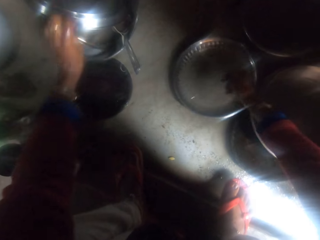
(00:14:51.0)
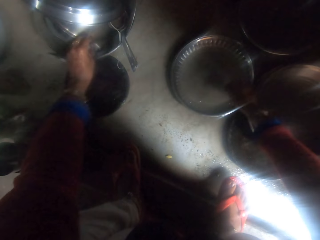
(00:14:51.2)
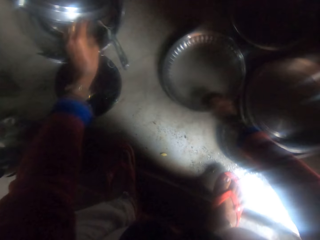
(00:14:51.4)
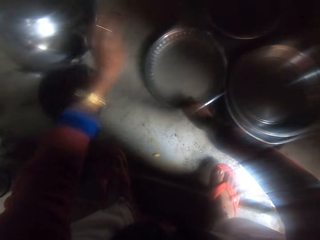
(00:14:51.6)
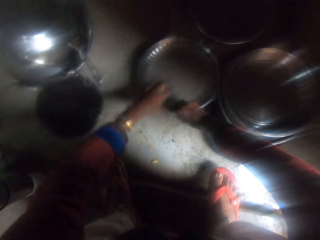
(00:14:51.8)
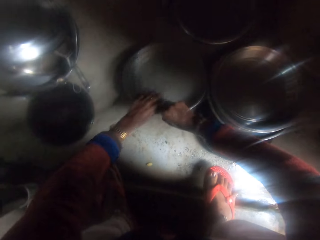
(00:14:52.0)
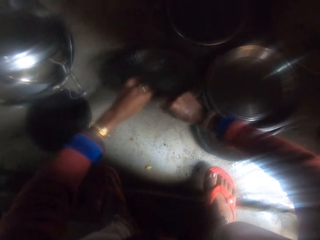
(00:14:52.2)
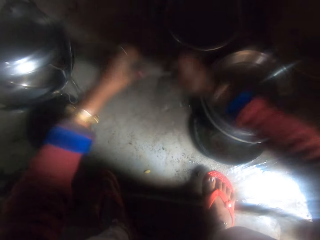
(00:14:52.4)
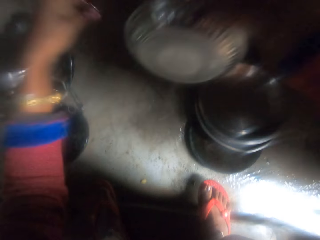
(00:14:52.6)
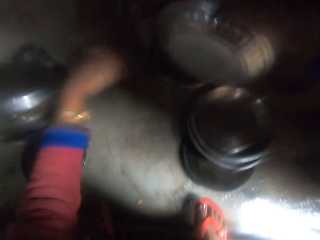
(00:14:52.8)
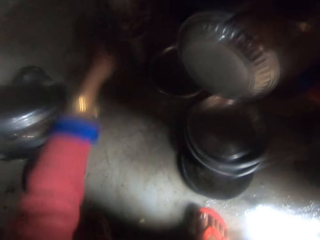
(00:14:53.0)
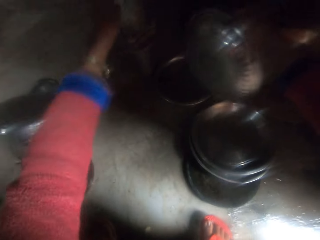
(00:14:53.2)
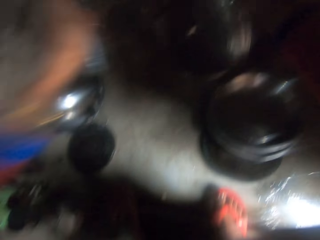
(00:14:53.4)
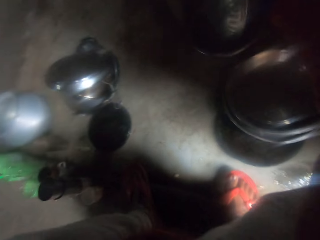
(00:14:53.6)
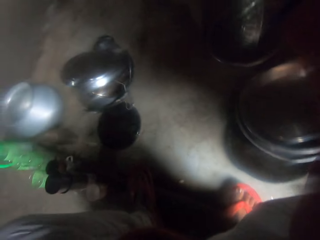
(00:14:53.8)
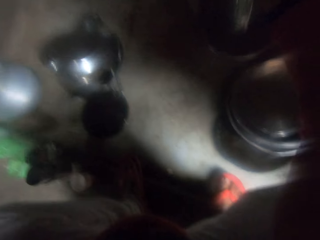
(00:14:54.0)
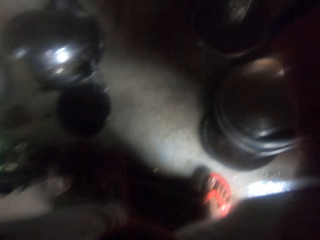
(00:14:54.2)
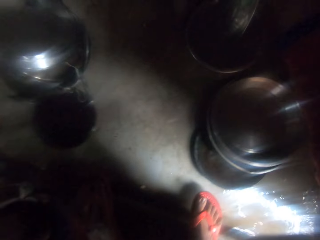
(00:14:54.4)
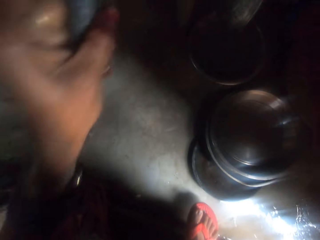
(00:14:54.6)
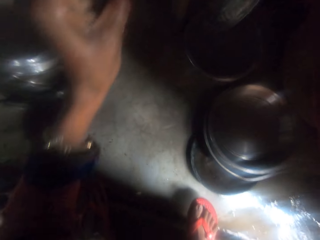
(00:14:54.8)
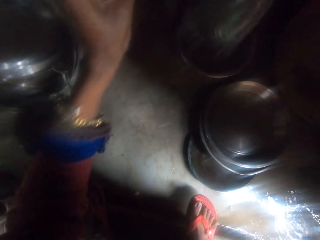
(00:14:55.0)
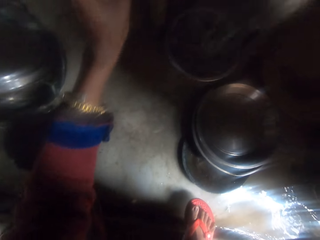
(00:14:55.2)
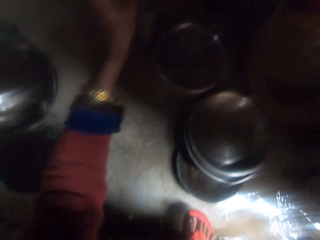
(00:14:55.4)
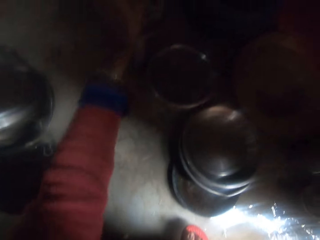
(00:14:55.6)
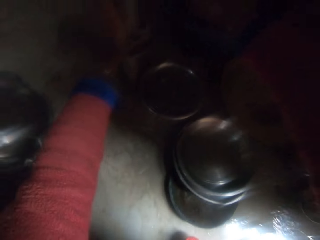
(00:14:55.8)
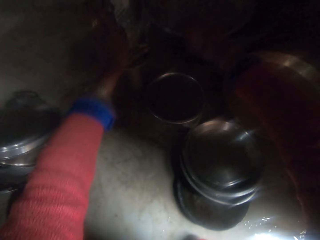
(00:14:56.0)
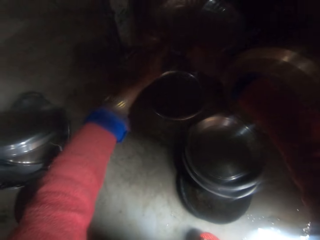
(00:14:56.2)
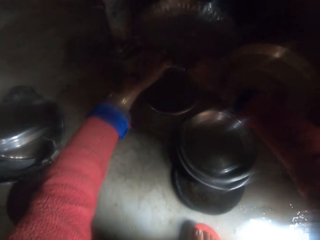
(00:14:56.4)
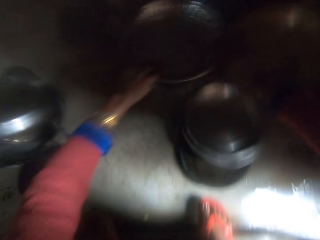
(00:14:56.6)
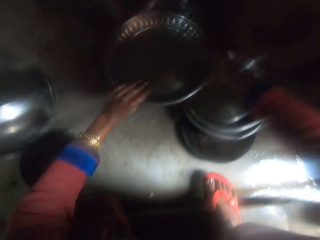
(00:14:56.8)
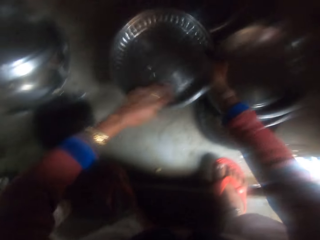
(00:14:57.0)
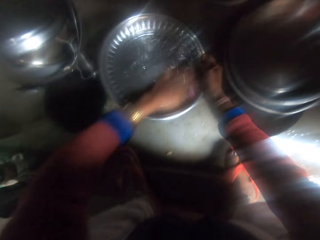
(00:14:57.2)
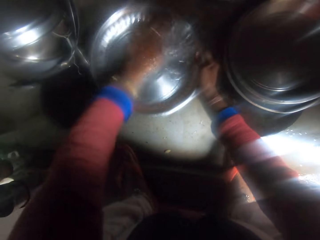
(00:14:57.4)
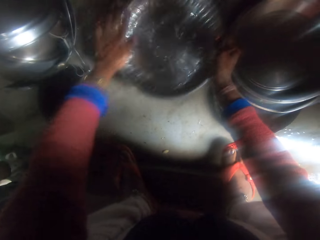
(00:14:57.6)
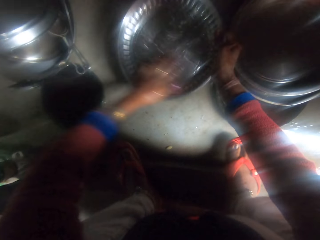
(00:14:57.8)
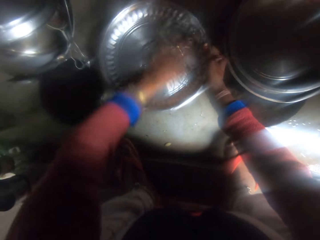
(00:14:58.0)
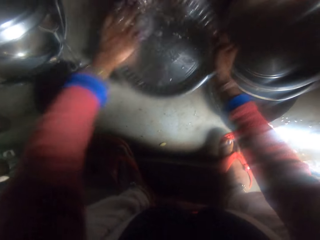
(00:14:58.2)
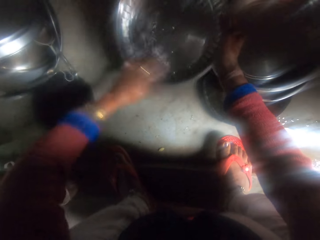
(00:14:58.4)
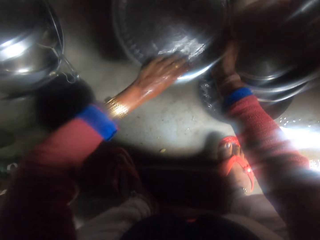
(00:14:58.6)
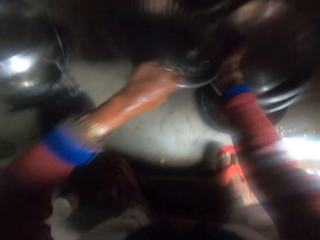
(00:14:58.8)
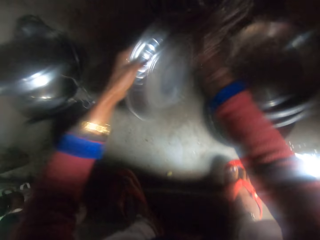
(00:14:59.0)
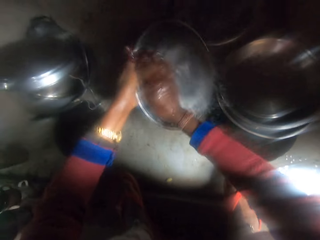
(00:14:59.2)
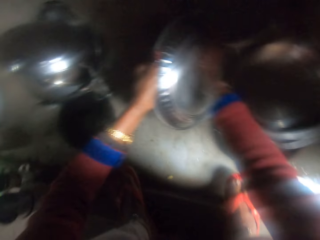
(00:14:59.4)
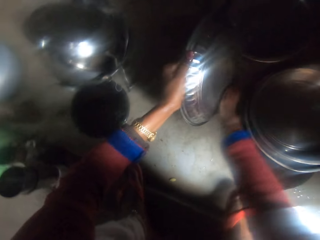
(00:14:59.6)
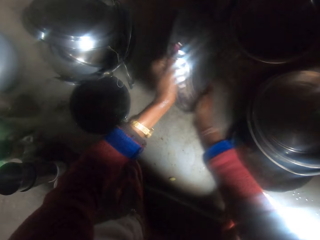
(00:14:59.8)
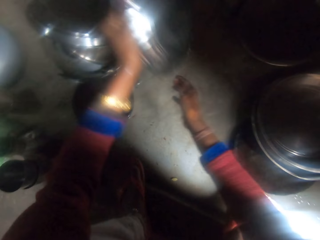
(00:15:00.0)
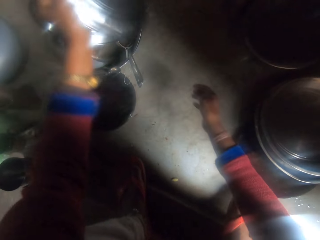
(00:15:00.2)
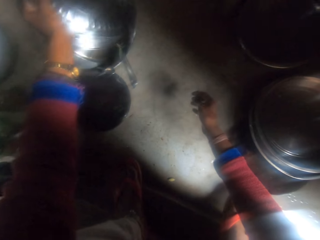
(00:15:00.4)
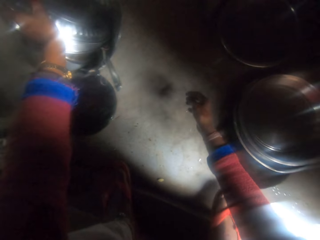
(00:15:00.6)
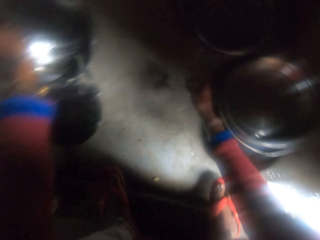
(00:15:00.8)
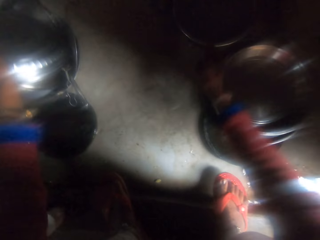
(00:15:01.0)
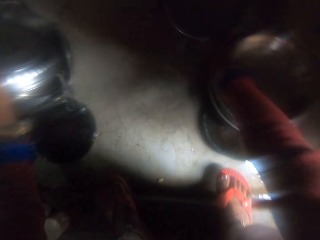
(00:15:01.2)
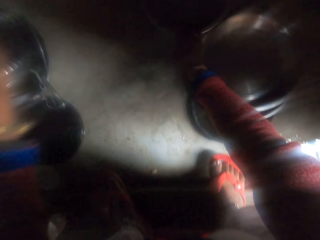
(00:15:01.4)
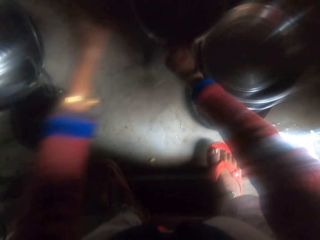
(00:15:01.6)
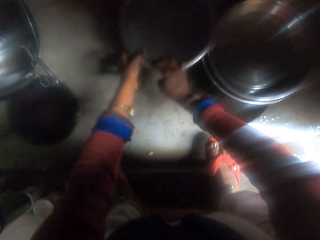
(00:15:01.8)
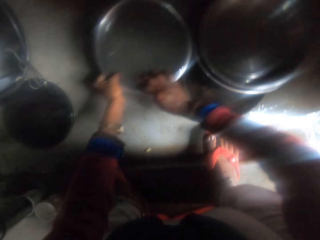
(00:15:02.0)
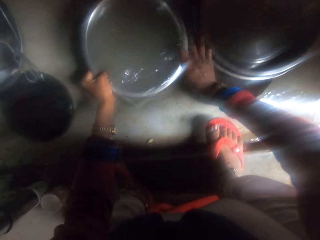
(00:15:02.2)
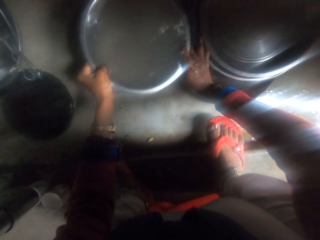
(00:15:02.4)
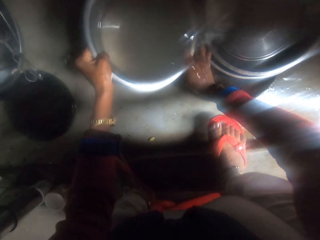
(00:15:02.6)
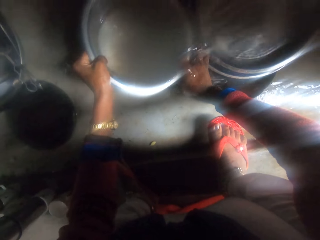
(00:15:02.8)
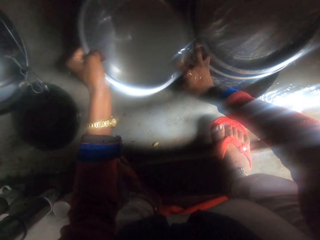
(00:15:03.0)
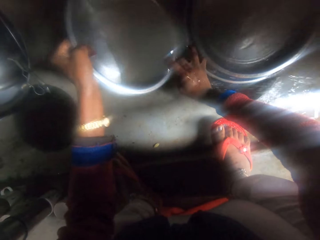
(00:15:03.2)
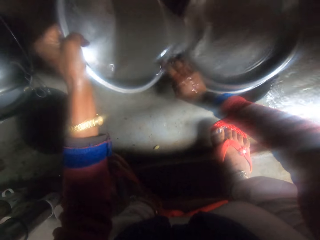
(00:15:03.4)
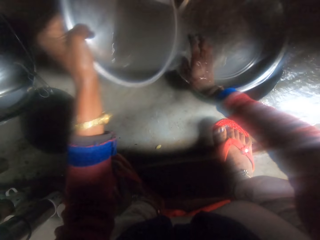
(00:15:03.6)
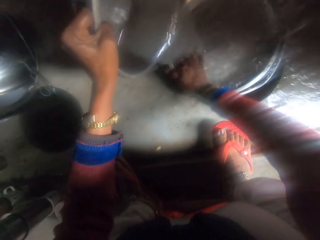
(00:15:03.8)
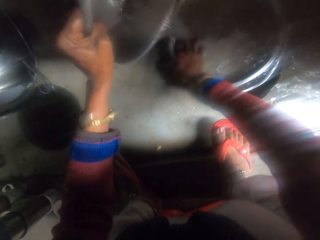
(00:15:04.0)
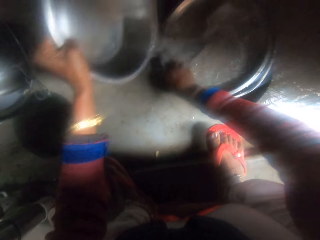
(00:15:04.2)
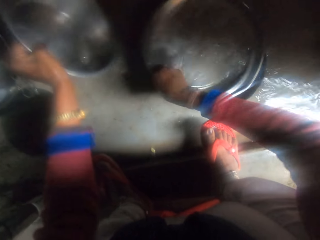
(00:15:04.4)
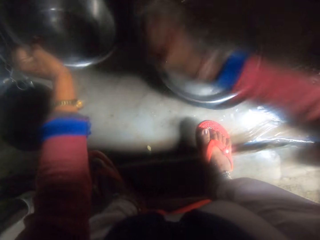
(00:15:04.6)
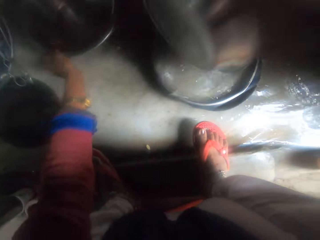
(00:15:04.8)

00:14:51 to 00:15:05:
The camera wearer puts the spoon in the dish. He cleans the tray with his hands. He puts the tray in the dish. He pulls the dish on the countertop. He pours the water in the sink.

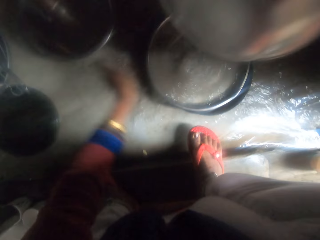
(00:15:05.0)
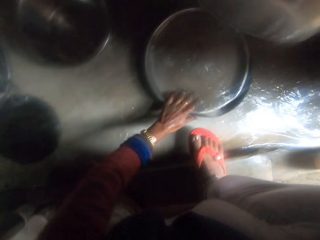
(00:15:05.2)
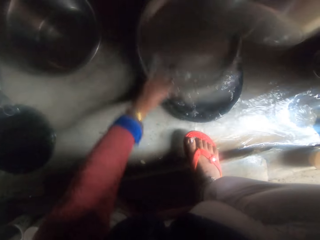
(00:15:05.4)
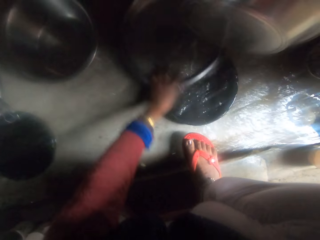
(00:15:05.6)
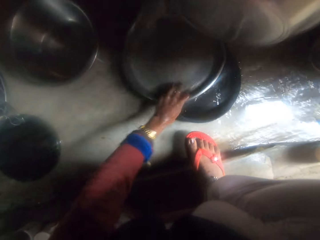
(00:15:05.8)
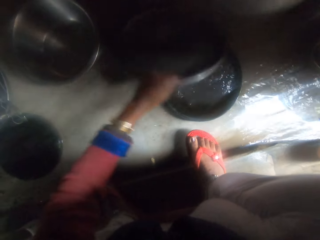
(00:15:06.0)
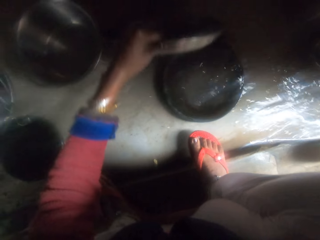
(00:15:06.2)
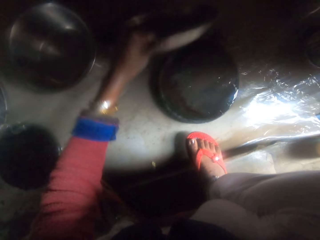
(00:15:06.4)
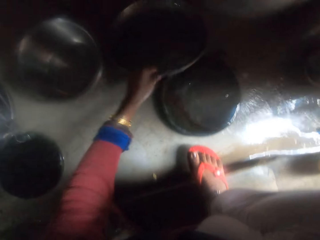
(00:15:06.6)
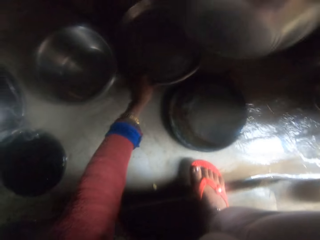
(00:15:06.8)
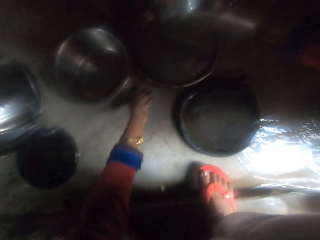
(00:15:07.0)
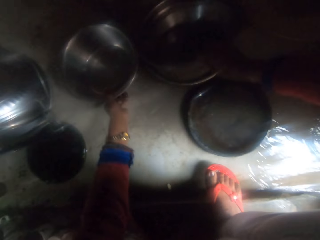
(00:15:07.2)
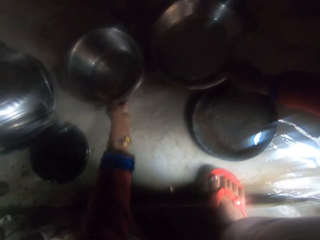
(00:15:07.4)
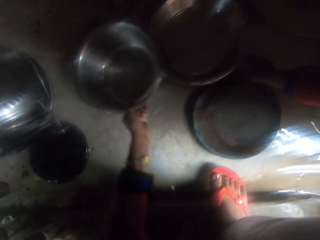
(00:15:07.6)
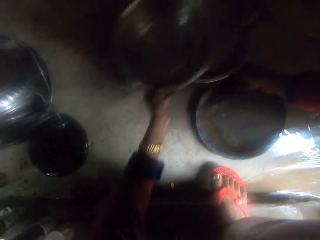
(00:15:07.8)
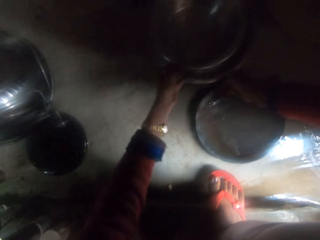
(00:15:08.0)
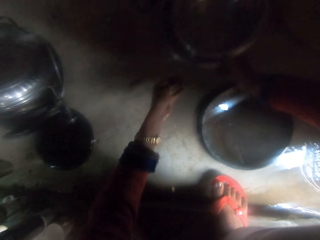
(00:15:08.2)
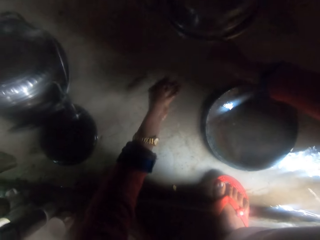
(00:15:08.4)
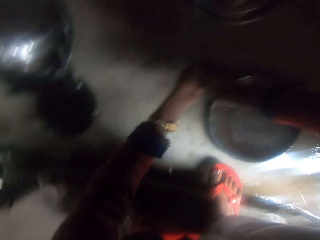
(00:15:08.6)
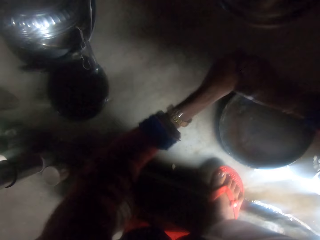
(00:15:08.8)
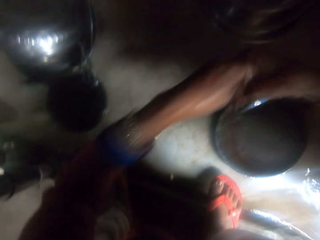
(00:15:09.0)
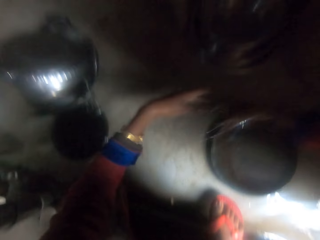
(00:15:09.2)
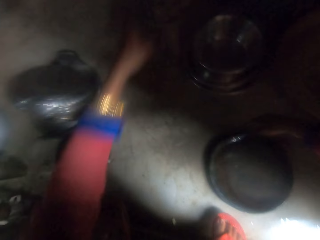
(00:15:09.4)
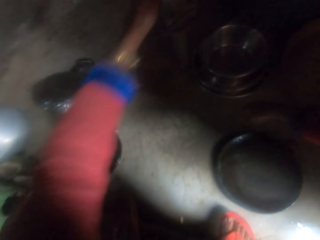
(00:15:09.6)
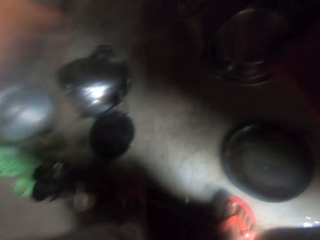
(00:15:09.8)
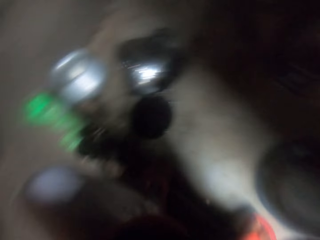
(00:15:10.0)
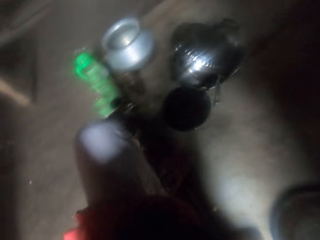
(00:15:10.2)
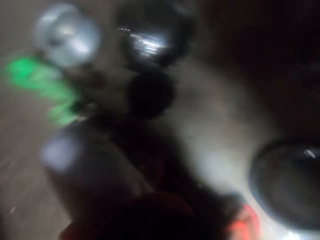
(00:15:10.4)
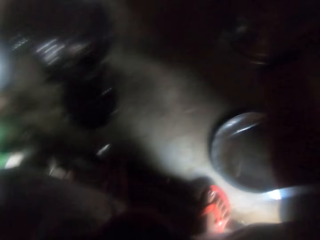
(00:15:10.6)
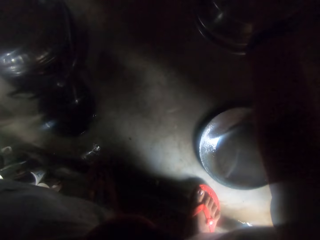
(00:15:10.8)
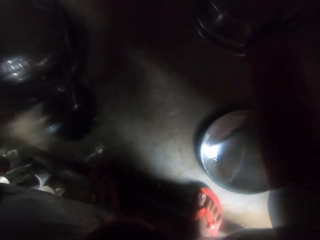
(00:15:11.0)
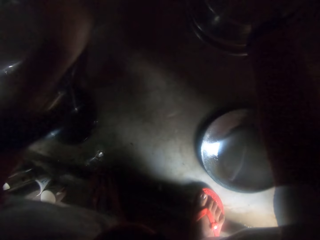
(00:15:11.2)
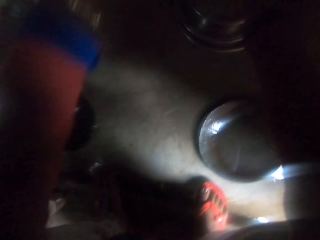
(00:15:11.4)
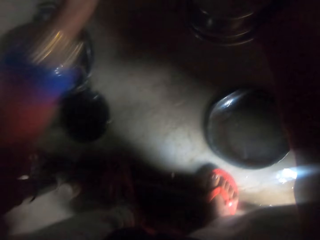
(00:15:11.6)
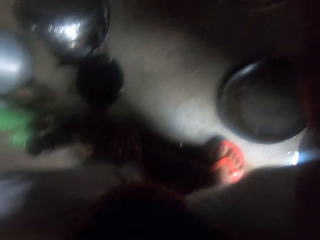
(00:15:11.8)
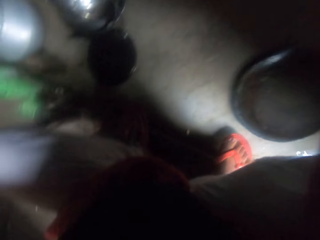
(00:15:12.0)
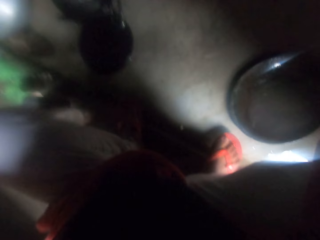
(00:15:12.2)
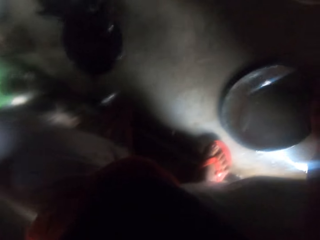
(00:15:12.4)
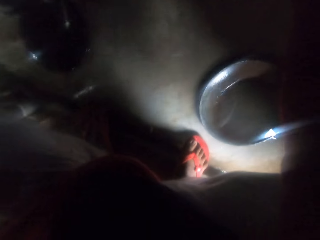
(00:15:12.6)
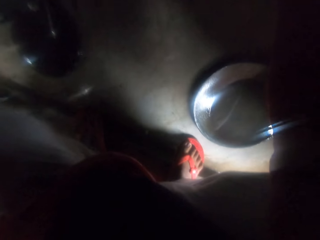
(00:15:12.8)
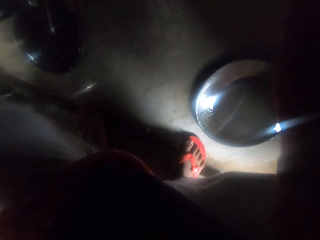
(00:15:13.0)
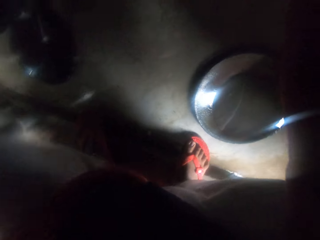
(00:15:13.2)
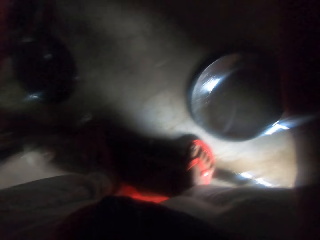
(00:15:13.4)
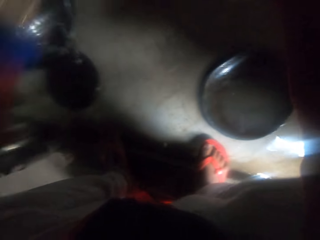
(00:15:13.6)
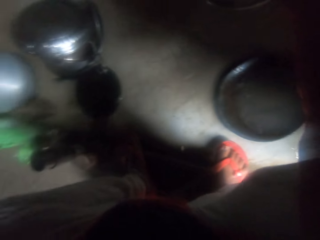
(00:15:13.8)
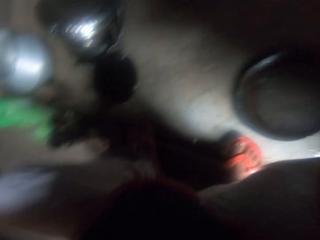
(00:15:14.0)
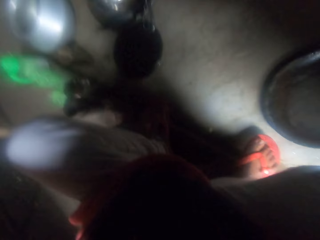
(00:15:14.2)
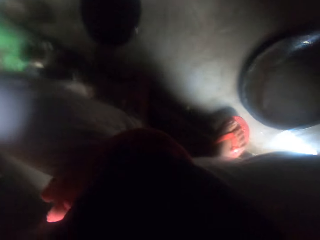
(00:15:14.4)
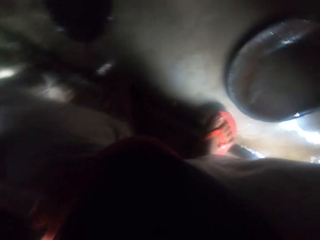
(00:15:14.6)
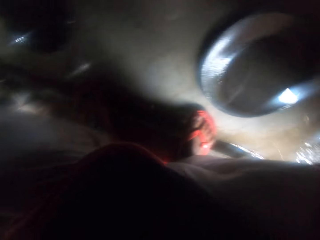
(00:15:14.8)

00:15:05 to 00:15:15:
The camera wearer cleans the utensils on the countertop. They rinse bowls. They stand on the floor.
